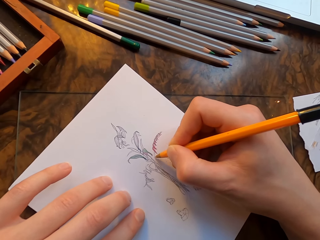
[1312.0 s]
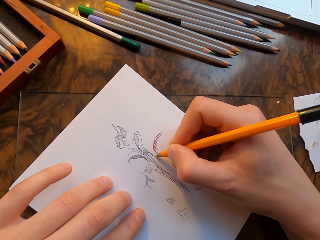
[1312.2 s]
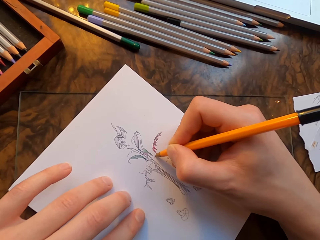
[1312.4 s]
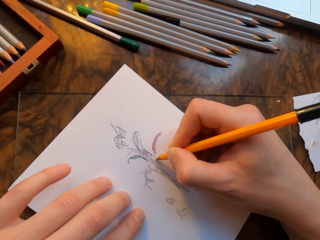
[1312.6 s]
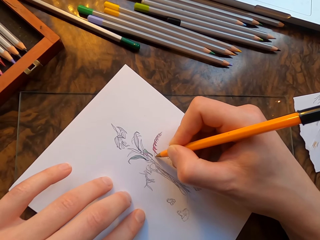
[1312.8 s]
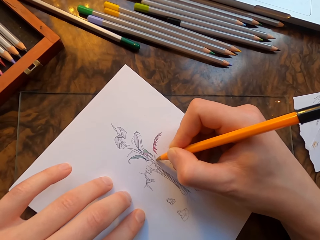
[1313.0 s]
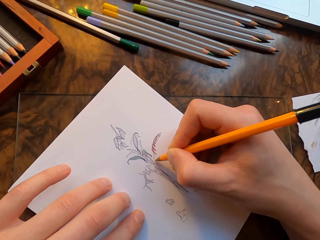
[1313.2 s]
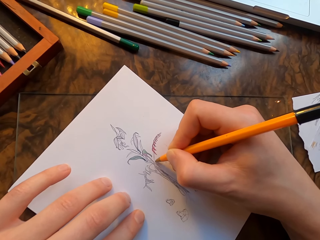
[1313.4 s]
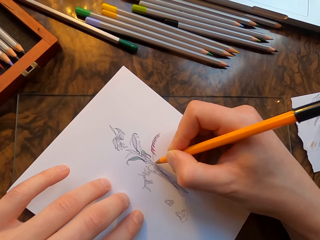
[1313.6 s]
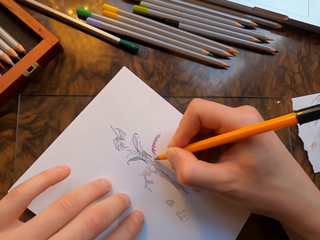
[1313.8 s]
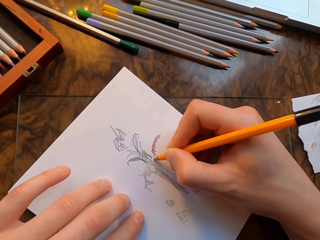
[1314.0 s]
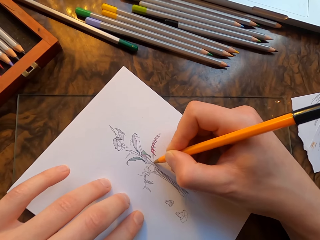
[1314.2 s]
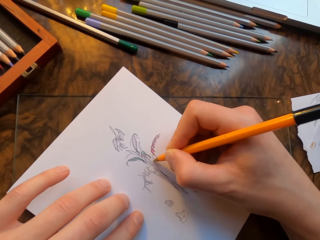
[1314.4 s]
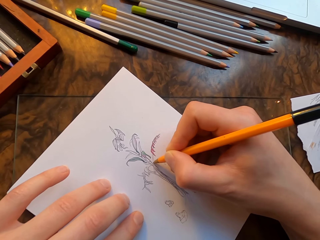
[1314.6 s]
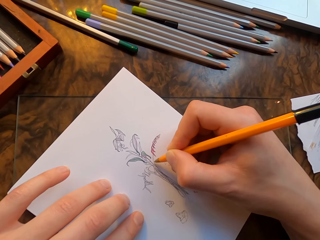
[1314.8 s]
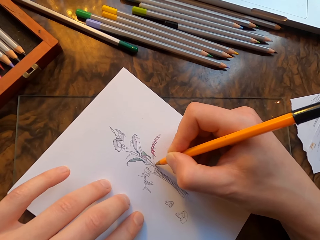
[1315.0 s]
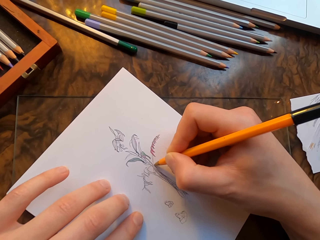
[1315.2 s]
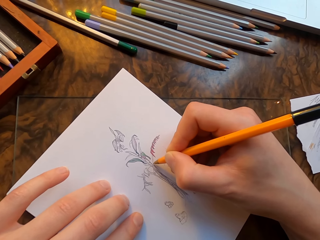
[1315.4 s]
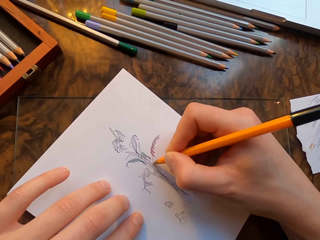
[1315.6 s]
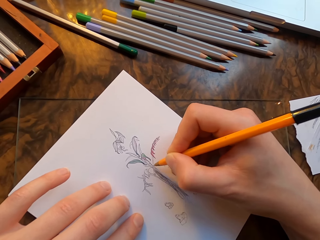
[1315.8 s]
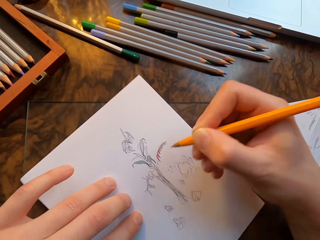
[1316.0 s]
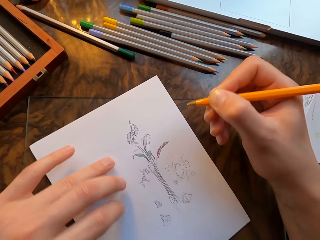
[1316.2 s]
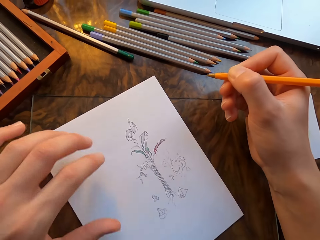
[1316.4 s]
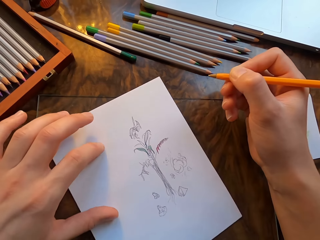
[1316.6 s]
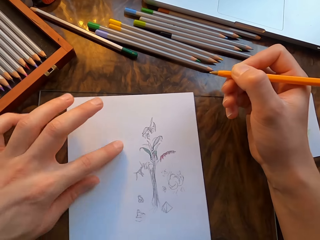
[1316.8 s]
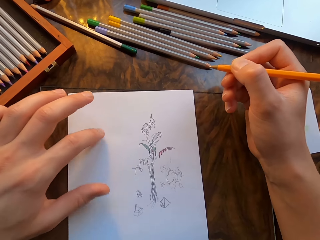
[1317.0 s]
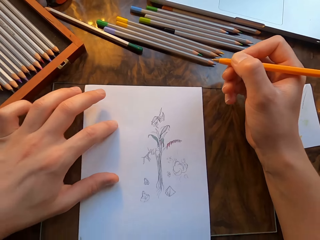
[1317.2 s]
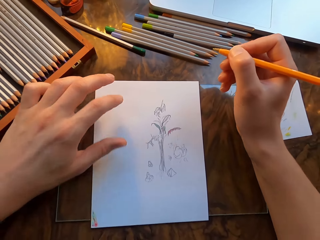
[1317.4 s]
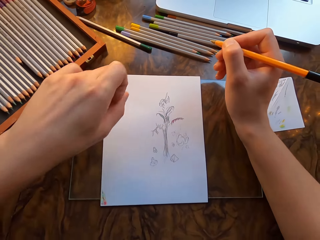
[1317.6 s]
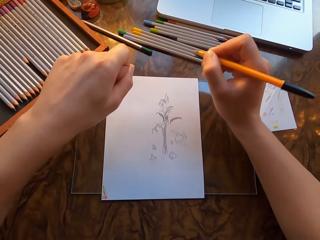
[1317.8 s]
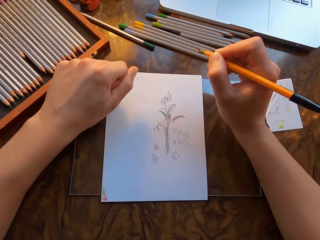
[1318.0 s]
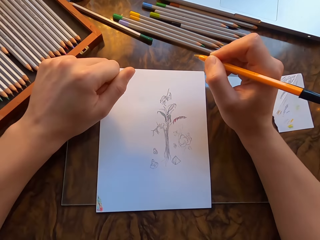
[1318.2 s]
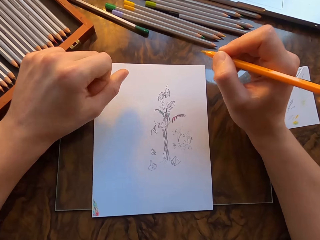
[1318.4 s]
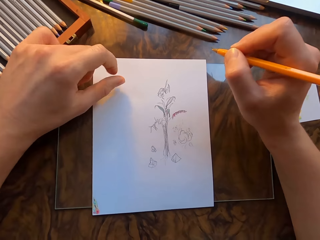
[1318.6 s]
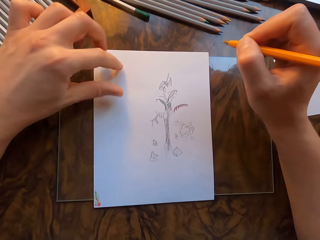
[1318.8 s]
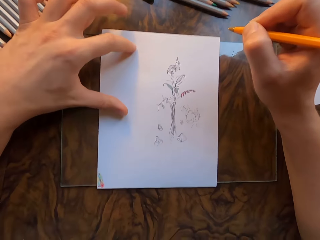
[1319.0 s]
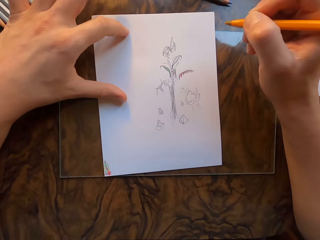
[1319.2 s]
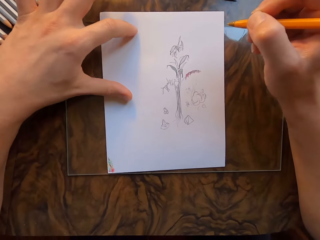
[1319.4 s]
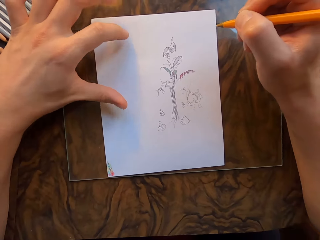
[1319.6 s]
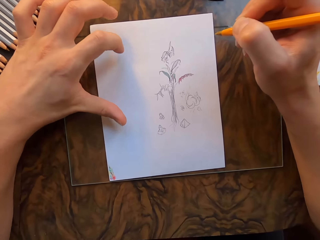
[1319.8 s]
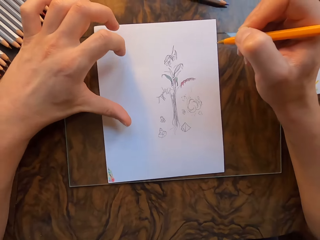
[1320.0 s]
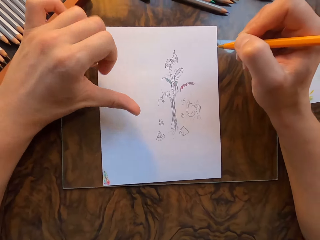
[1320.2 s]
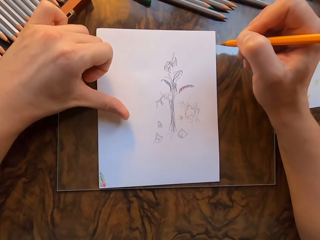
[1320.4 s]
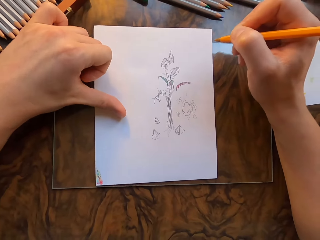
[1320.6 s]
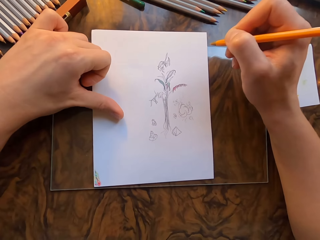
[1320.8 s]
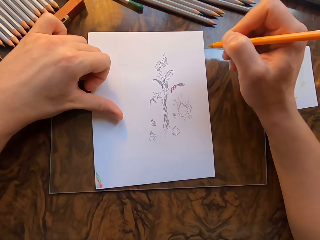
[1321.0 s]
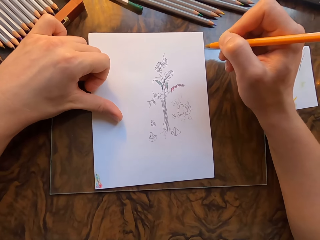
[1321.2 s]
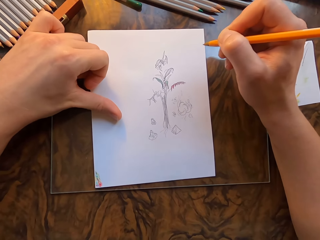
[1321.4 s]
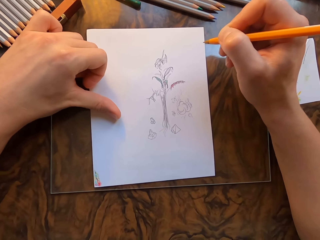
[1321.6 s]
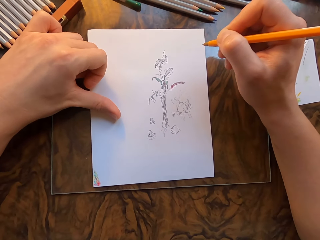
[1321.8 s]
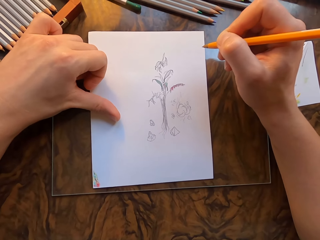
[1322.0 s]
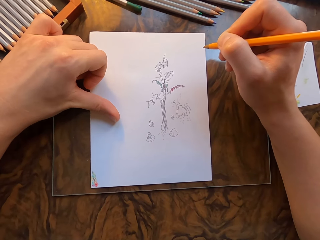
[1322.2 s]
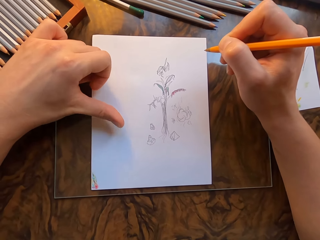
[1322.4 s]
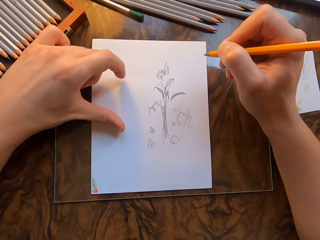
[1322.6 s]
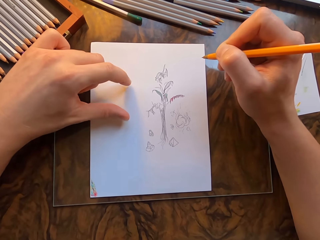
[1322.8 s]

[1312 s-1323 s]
The camera wearer lifts the pen. He moves the drawing paper with his left hand. He makes a fist. He holds the drawing paper.

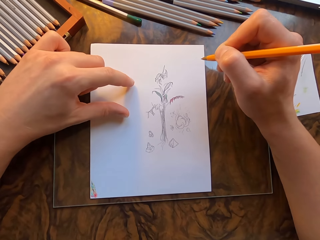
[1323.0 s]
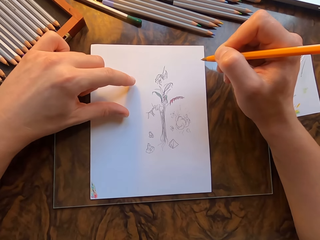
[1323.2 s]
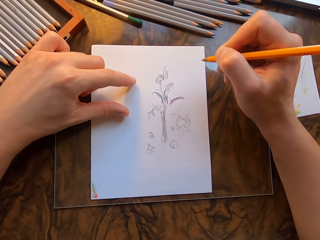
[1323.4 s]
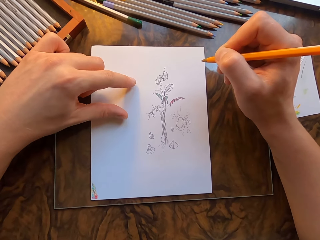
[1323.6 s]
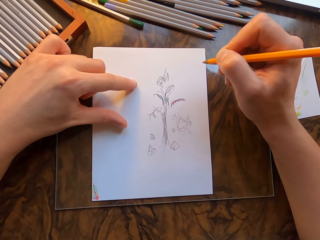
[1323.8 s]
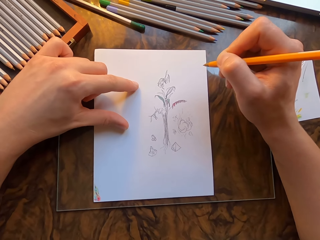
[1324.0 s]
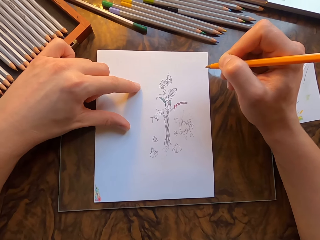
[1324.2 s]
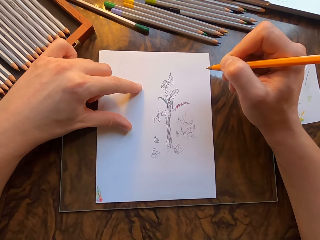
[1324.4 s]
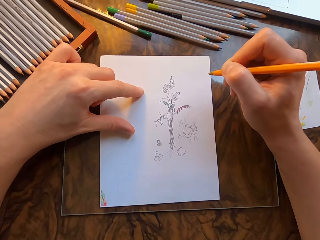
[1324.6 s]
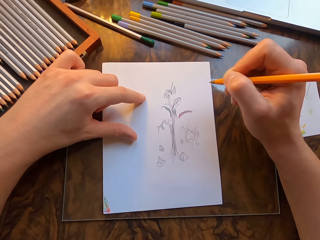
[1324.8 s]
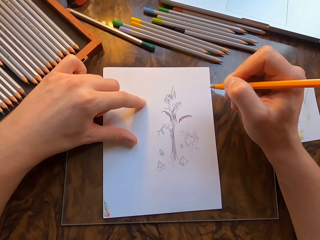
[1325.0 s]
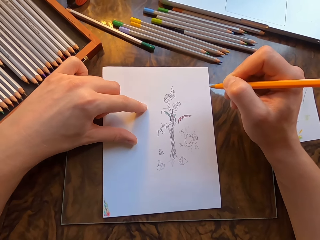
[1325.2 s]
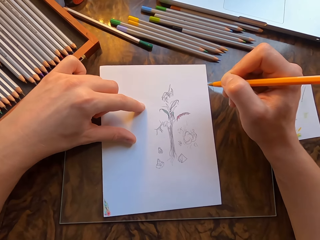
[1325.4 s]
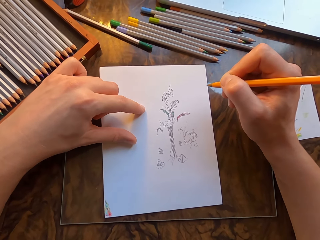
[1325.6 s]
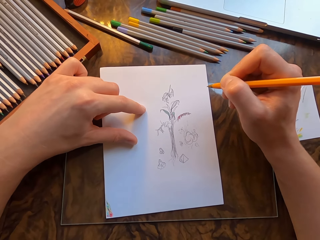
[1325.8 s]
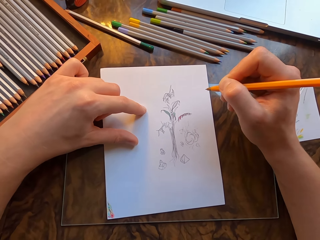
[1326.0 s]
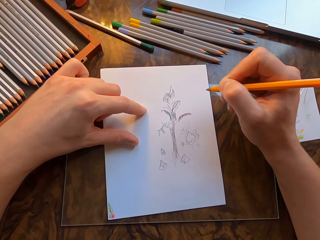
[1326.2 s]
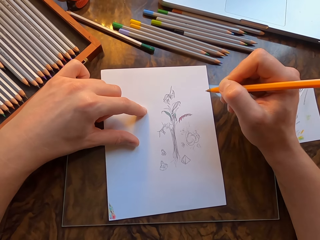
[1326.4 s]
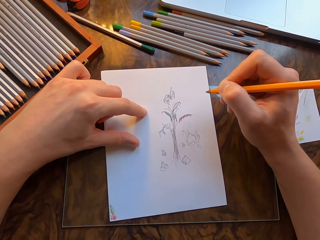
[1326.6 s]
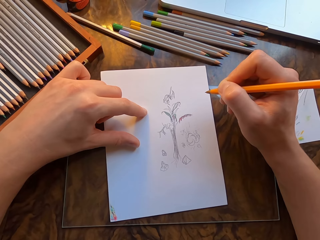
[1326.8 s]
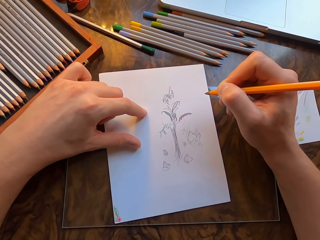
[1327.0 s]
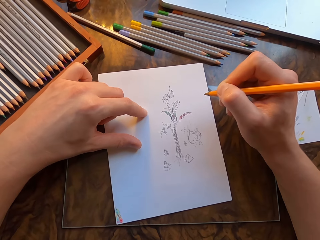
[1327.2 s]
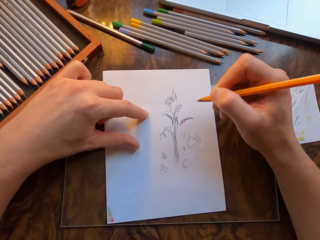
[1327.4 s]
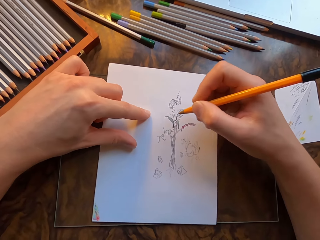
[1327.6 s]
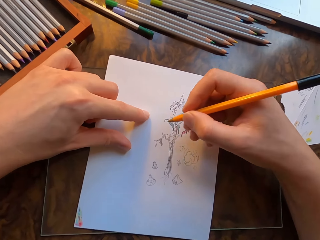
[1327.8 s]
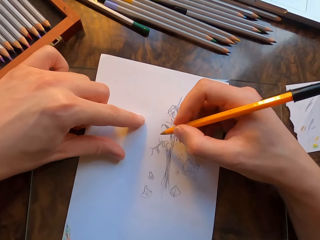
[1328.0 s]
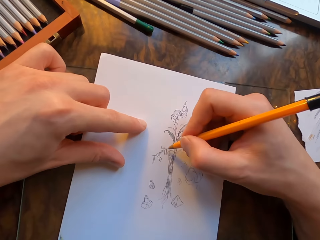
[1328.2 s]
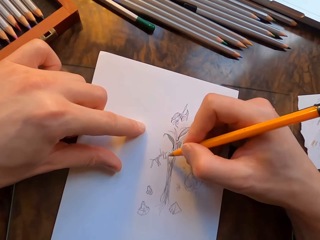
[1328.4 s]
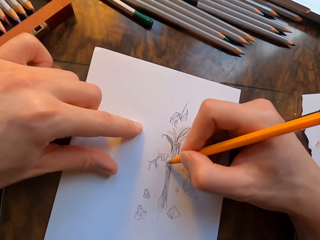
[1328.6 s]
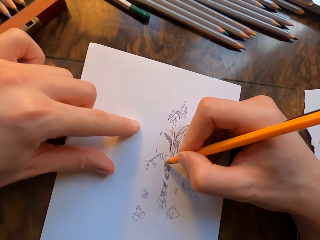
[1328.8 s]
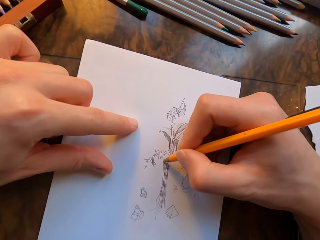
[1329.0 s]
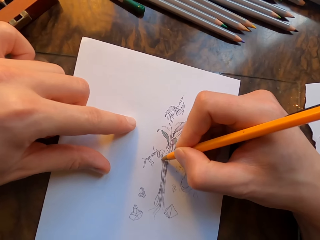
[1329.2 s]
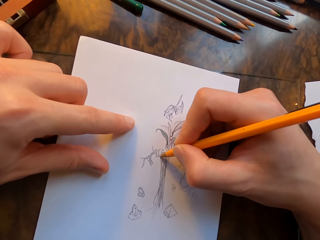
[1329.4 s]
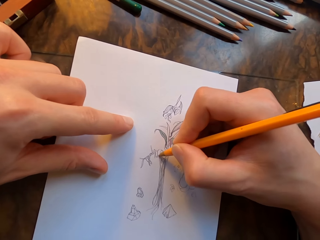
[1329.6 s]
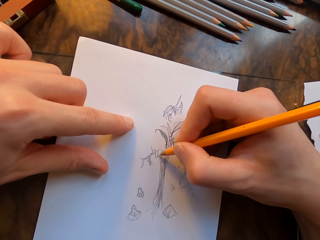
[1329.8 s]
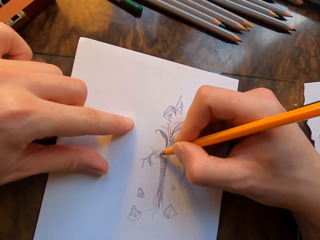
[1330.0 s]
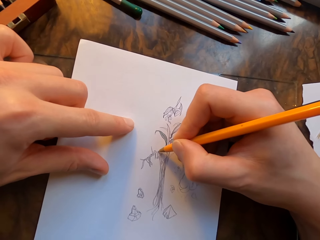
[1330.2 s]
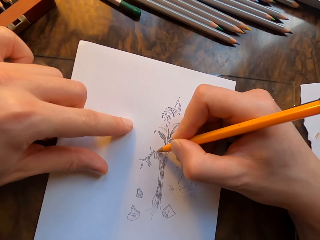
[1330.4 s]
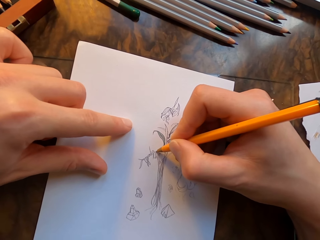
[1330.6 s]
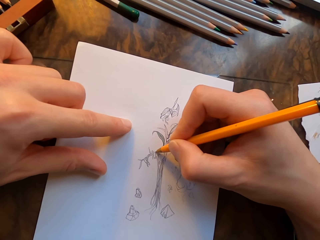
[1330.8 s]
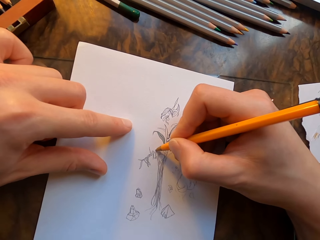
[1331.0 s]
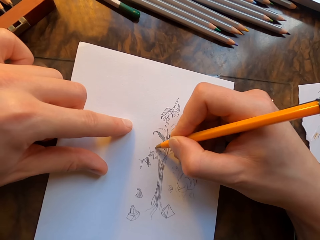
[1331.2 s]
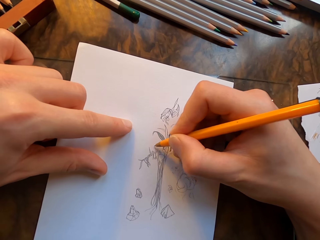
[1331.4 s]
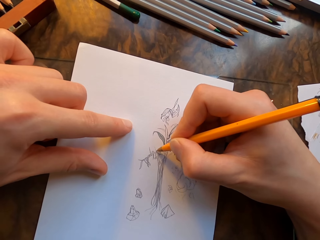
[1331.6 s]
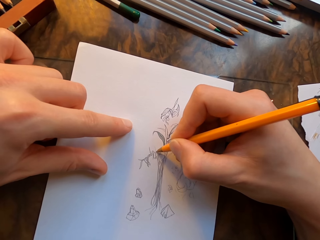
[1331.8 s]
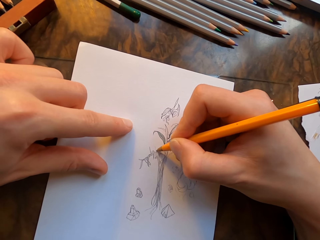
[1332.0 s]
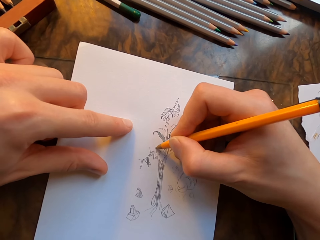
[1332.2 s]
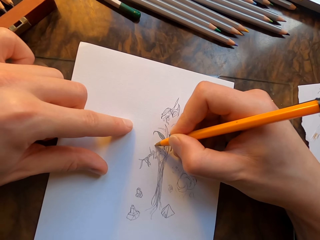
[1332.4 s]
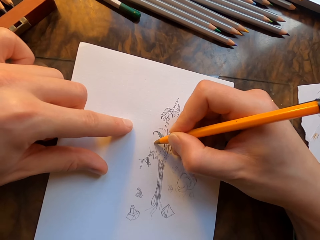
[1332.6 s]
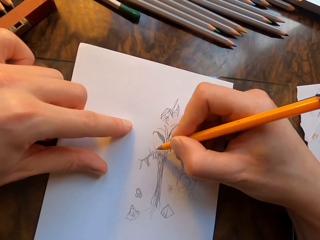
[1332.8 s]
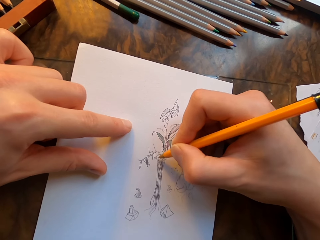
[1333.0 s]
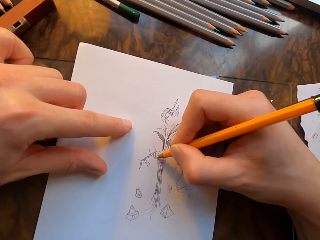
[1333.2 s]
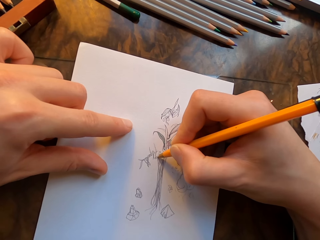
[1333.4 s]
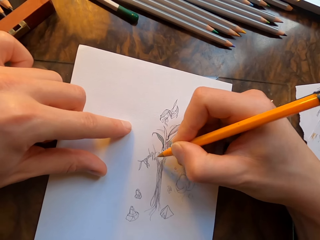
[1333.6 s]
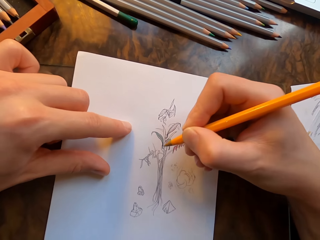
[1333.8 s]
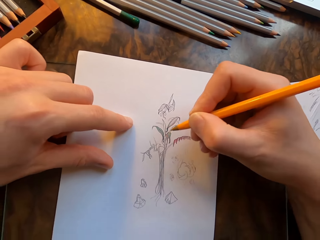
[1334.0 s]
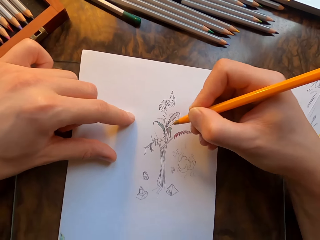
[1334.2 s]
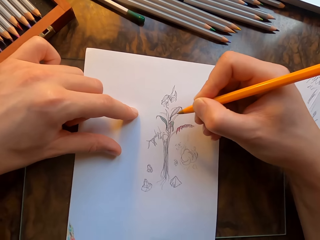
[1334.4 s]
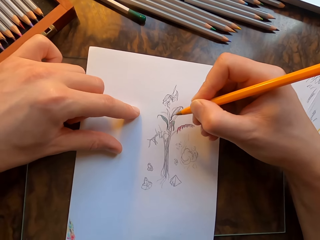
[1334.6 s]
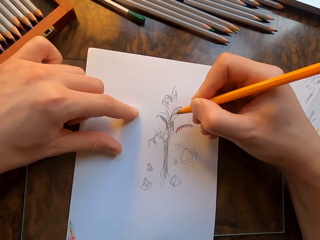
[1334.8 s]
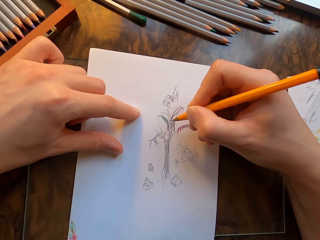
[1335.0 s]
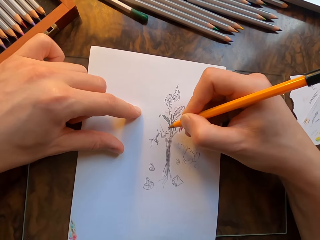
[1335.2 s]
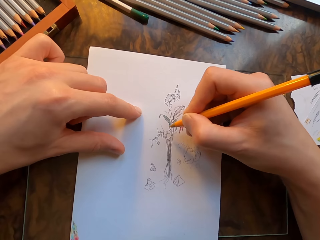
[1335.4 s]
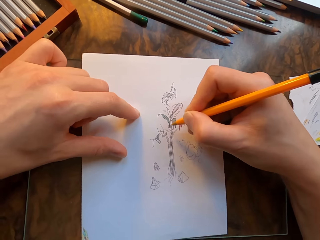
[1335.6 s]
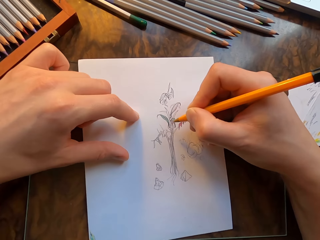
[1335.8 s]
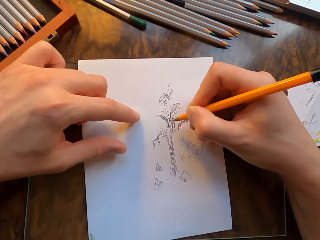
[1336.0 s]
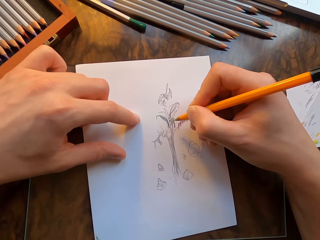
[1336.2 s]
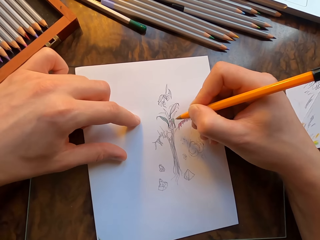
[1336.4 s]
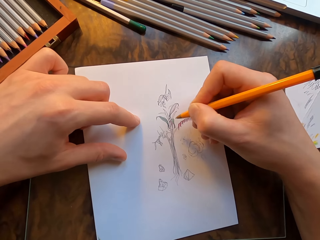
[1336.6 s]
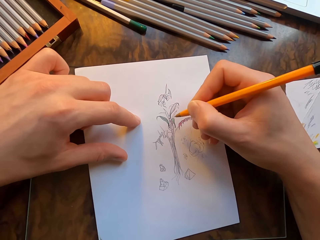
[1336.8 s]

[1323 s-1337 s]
The camera wearer moves the drawing paper with his left hand. He draws on the drawing paper with the pen in his hand. He moves the drawing paper with his left hand.
